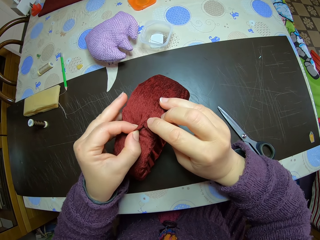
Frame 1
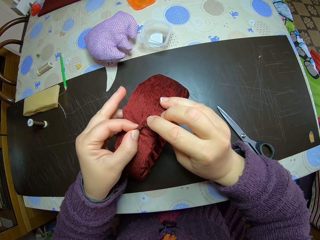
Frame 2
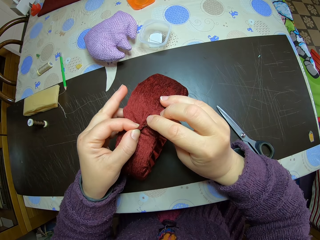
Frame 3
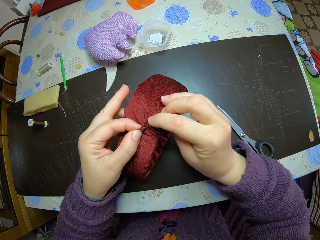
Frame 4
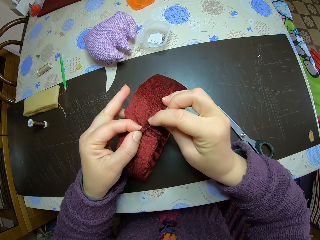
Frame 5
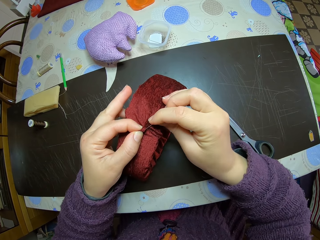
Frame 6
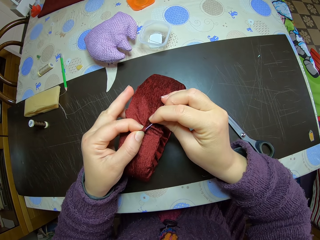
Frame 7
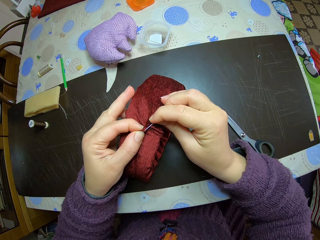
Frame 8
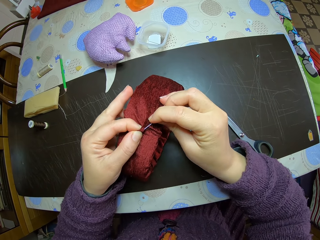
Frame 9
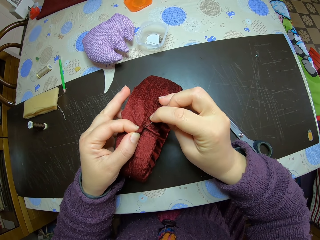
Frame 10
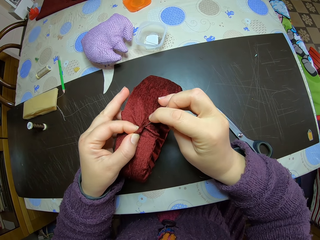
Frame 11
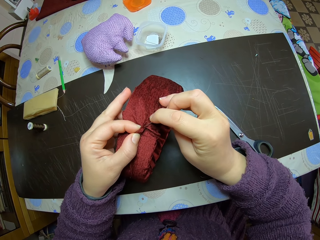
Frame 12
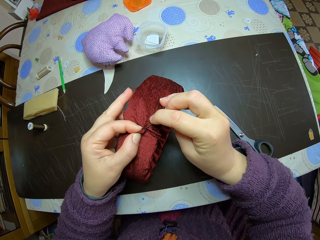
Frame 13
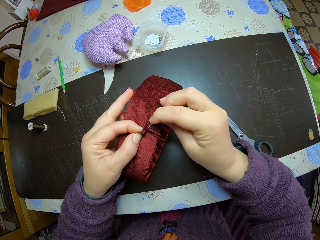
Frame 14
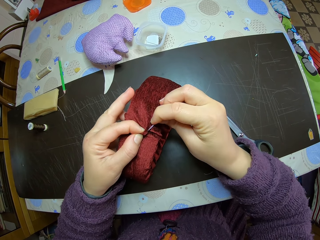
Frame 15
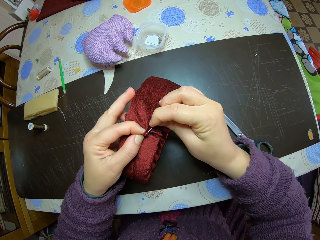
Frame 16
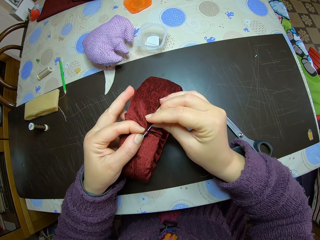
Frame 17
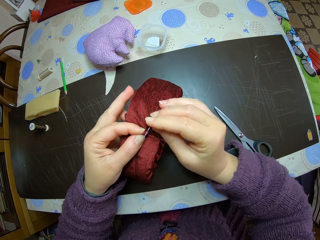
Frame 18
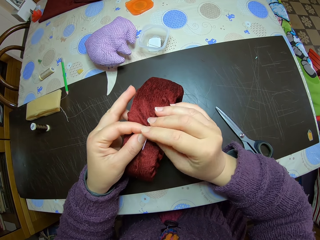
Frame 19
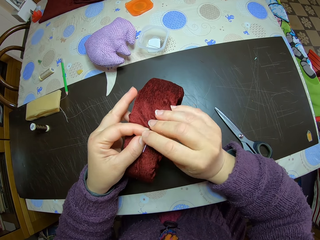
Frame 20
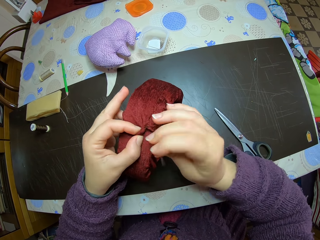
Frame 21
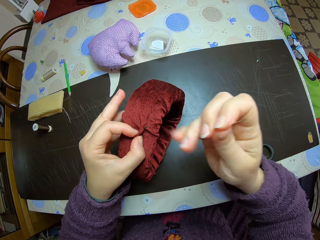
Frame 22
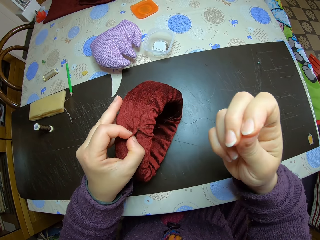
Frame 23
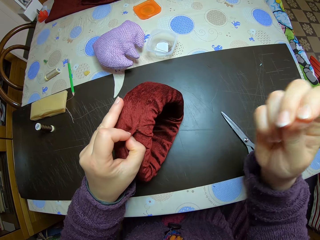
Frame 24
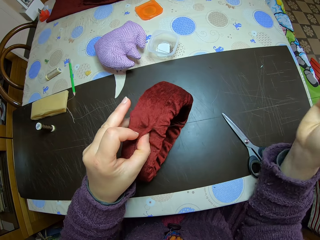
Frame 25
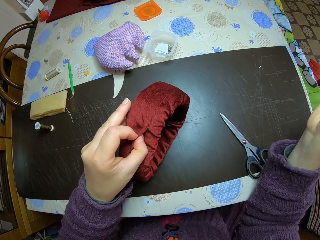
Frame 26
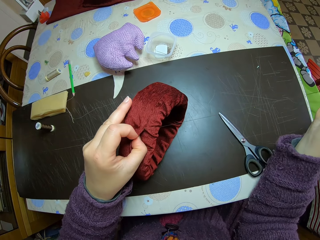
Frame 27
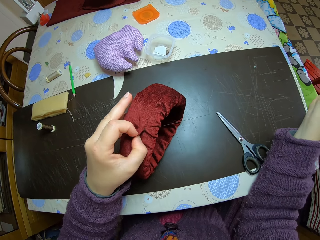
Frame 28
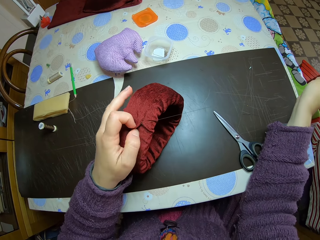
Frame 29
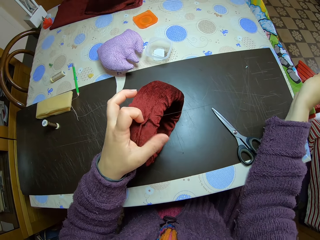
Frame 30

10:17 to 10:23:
The camera wearer sews the headband.

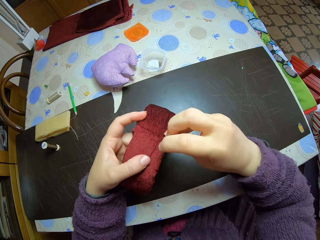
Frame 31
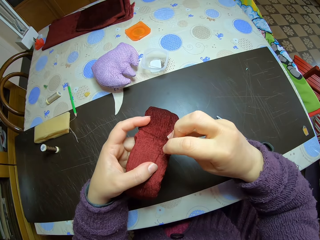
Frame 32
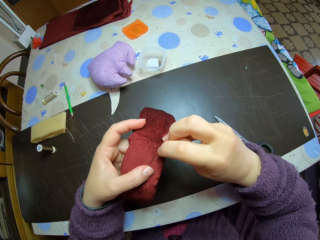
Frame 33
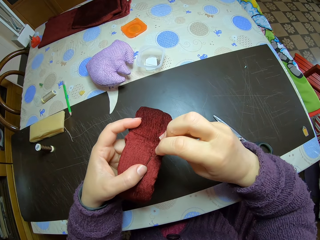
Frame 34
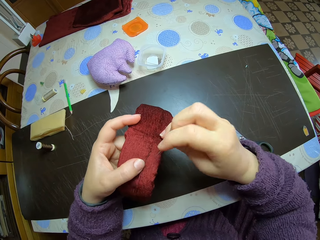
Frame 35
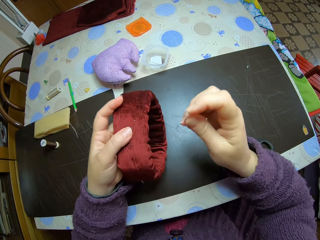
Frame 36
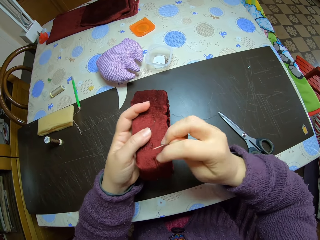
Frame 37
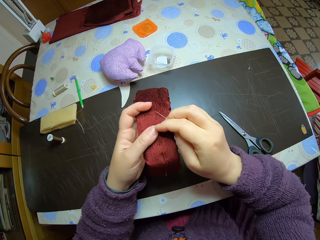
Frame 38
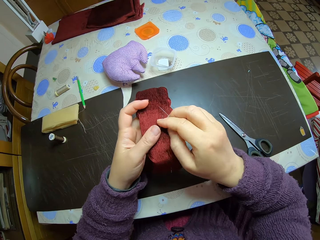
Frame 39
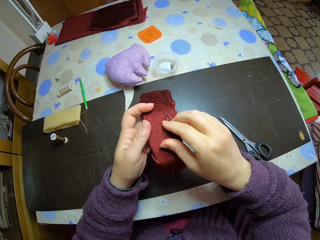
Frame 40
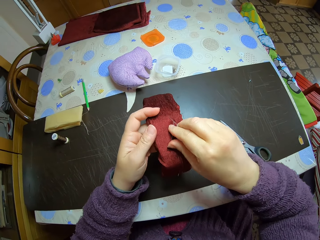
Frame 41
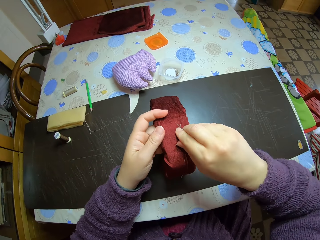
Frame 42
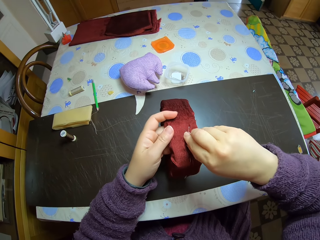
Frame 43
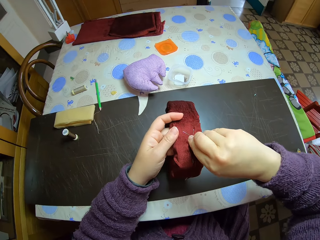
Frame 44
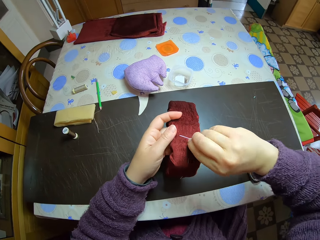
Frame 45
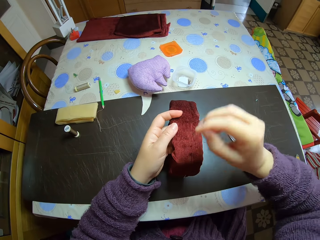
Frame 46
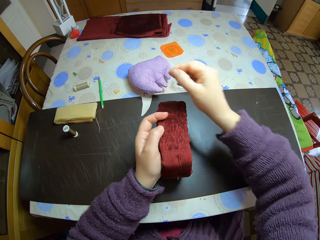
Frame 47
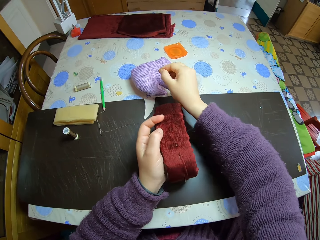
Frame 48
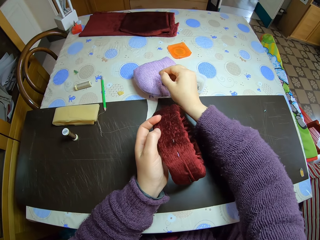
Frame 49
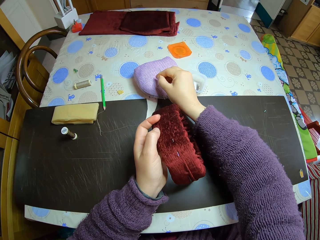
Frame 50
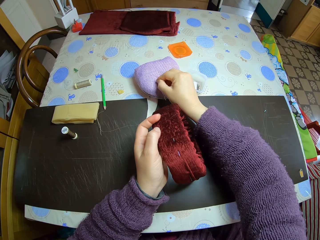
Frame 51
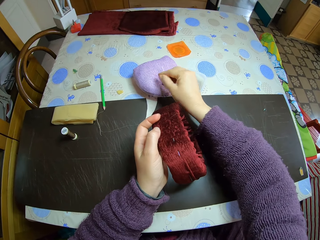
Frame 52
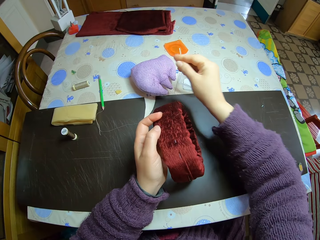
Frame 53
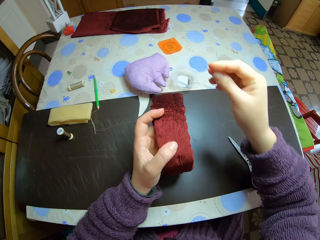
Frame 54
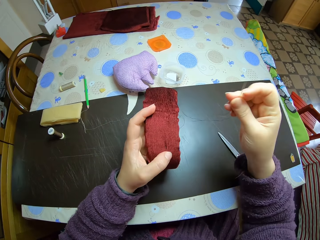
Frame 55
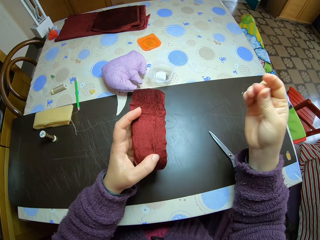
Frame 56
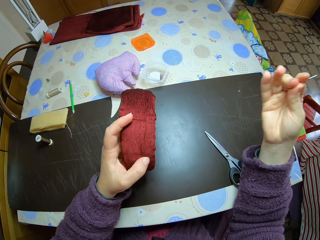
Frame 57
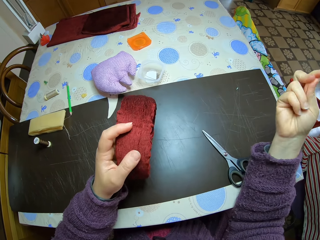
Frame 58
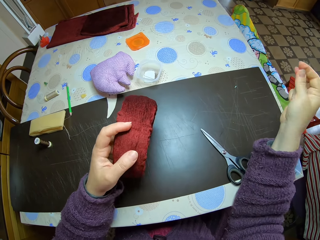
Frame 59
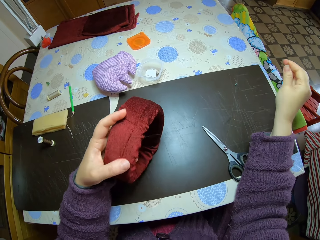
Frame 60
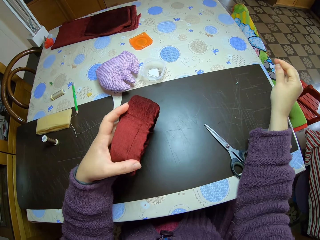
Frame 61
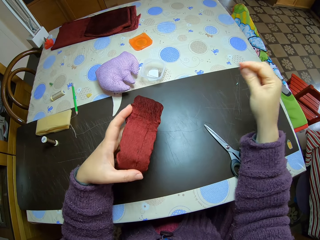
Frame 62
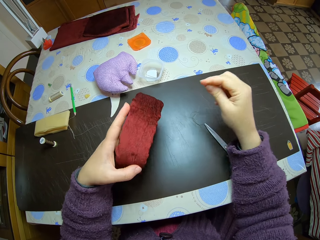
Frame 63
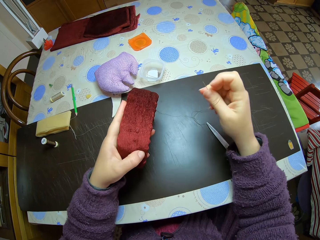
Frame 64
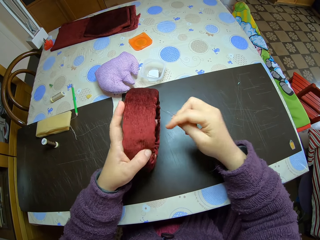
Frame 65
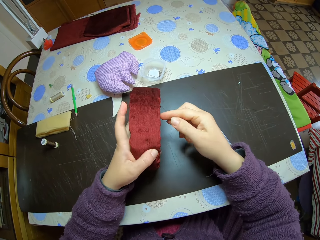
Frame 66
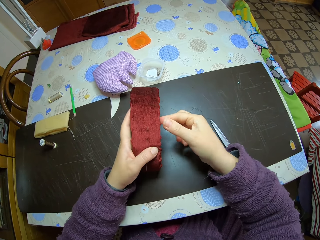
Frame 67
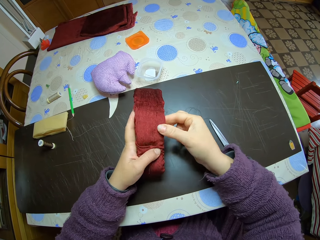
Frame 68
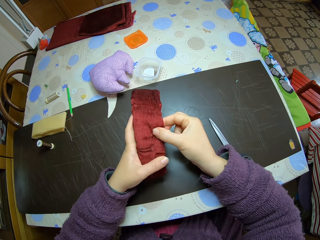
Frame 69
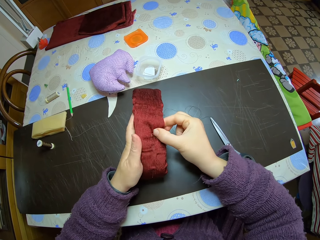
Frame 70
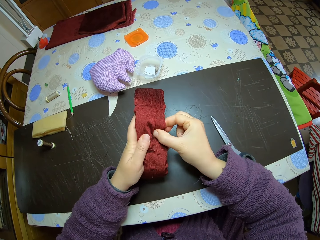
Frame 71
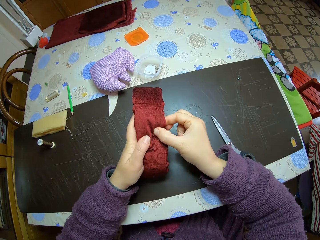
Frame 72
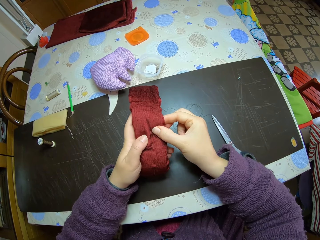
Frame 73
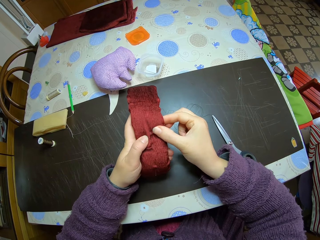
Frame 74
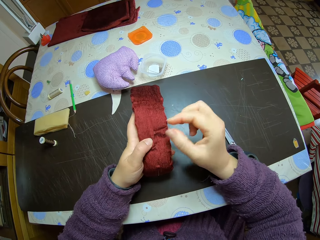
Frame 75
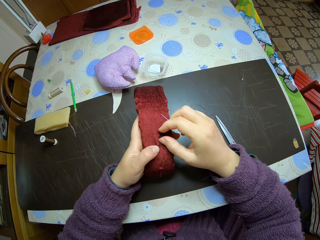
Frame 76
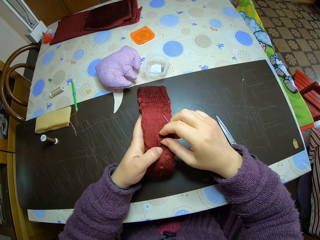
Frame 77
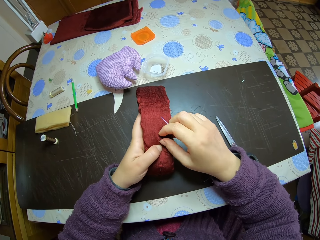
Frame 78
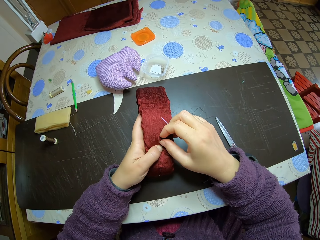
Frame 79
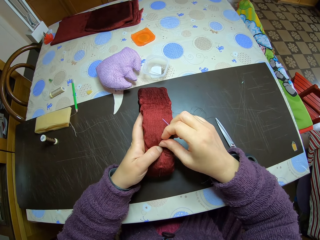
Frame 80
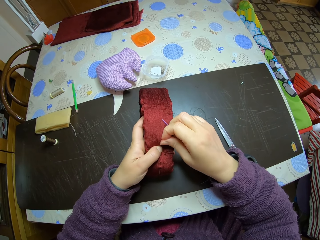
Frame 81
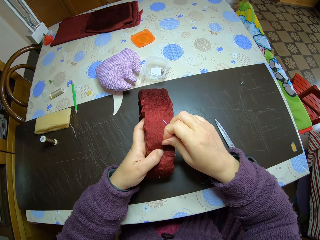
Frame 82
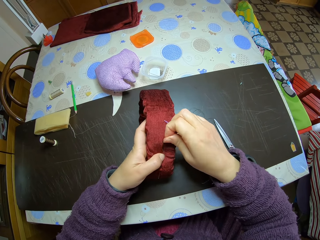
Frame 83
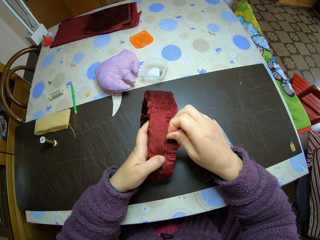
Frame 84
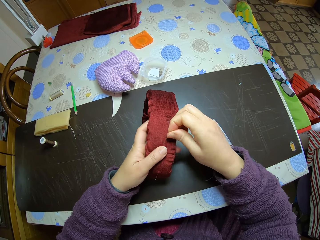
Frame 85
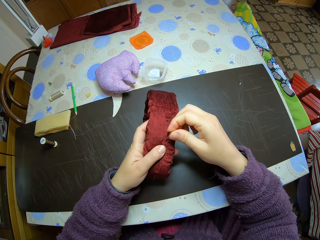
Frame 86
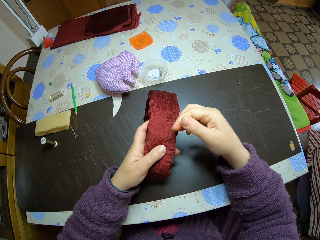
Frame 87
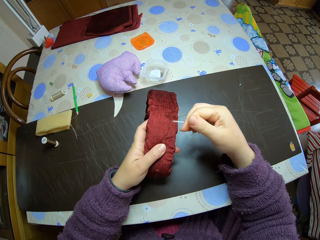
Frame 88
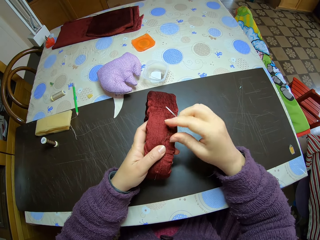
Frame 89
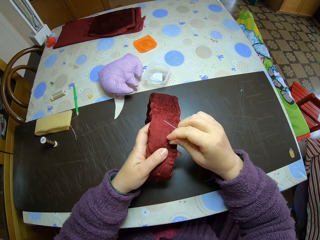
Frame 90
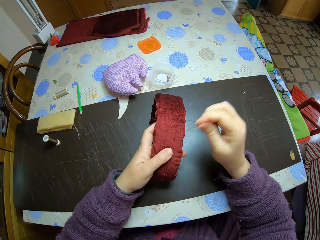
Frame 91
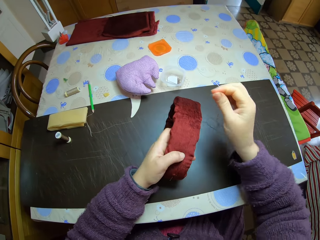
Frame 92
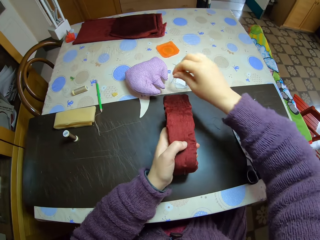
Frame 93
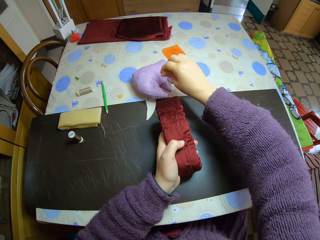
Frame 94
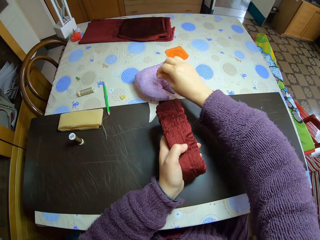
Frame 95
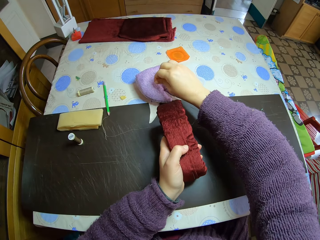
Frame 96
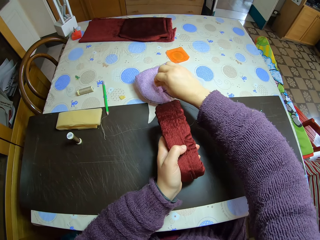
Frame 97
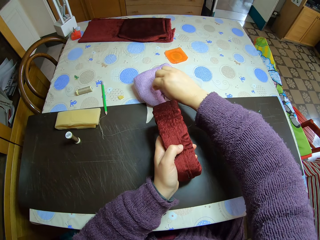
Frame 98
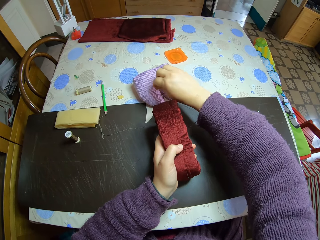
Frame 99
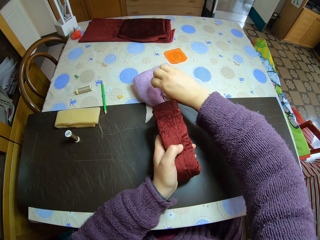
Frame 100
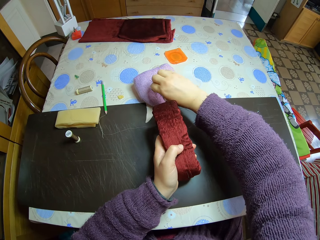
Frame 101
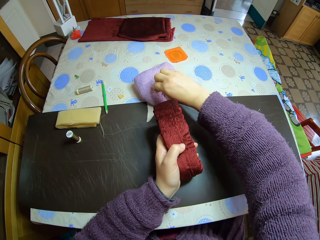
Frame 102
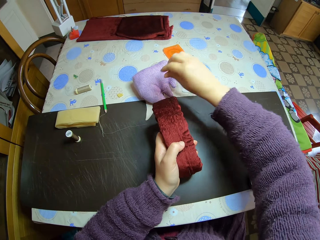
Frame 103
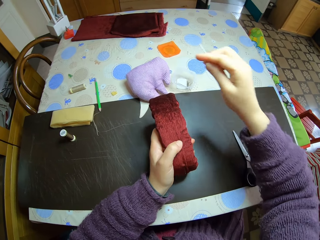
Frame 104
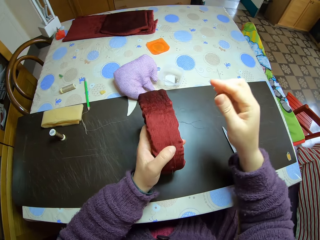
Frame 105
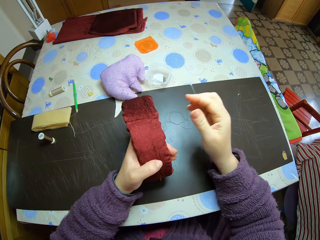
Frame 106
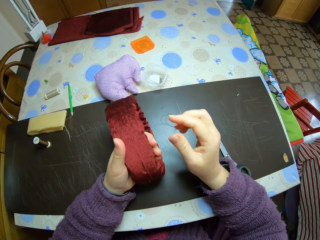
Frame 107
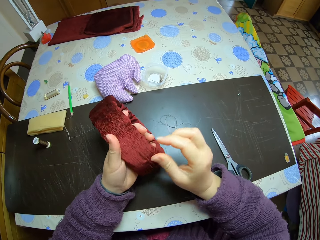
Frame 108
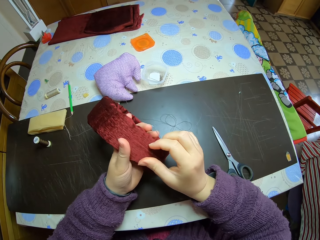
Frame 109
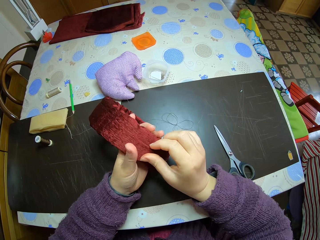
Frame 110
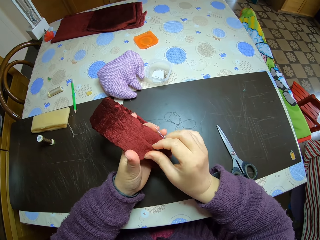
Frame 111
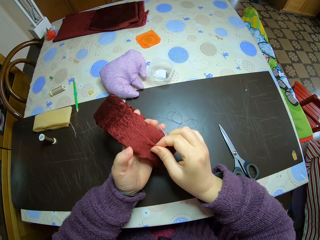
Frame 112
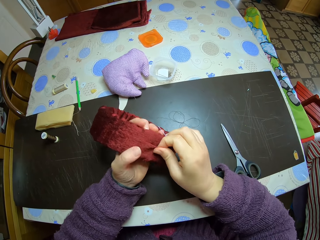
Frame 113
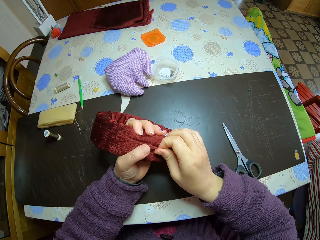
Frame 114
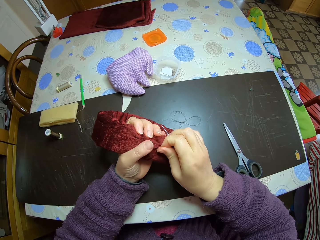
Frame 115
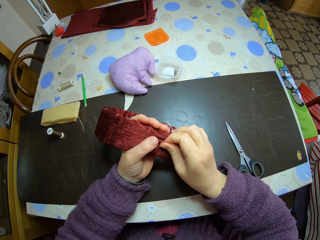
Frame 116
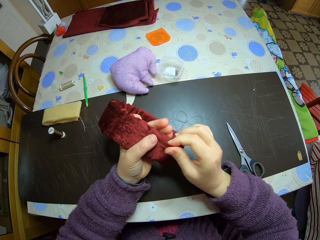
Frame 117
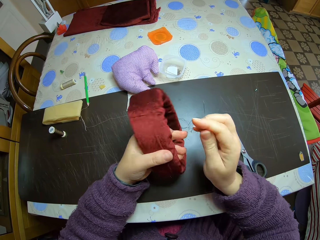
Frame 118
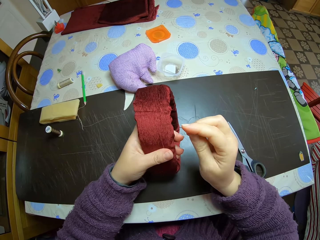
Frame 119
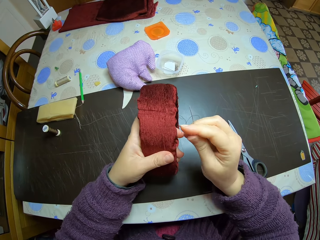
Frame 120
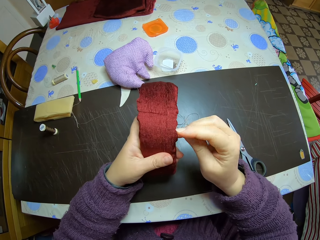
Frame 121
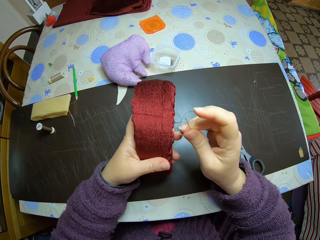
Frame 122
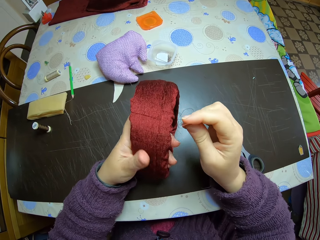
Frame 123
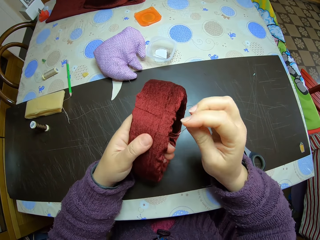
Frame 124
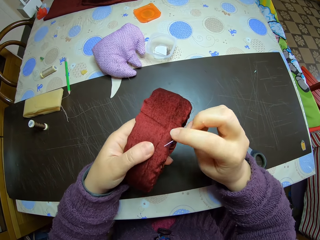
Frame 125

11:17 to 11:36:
The camera wearer removes an office pin from the headband. They place the thread on the throw pillow. They put the office pin in a stuffed toy. They stretch out the thread. They knit the headband. They adjust something. They press the headband. They remove the thread from the headband. They remove the office pin from the headband. They place the thread on the throw pillow. They put the office pin in the stuffed toy. They pin the needle on the throw pillow. They adjust the headband. They press the headband. They fidget the finger.
